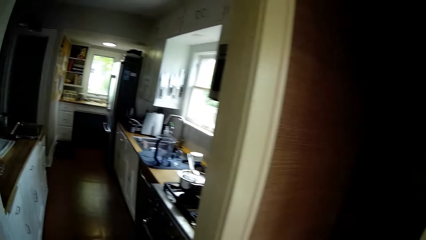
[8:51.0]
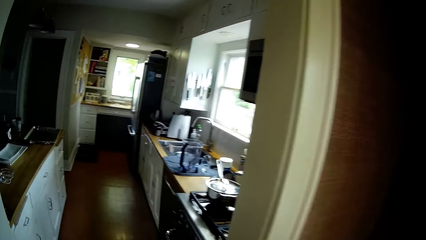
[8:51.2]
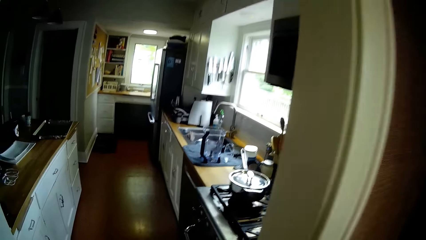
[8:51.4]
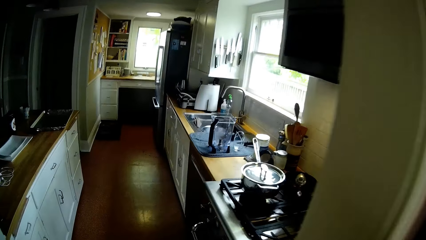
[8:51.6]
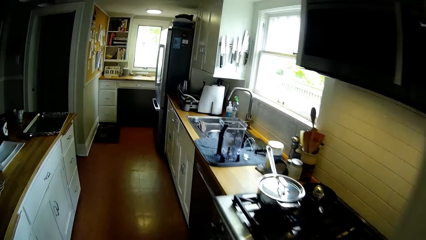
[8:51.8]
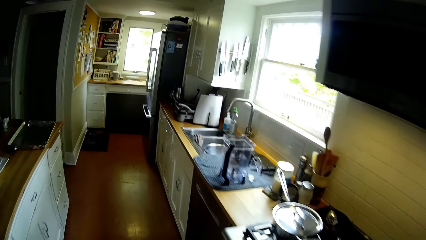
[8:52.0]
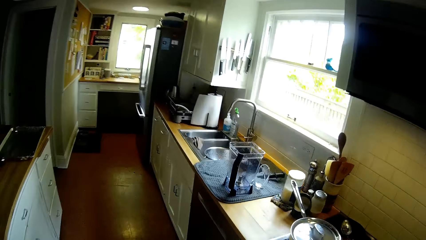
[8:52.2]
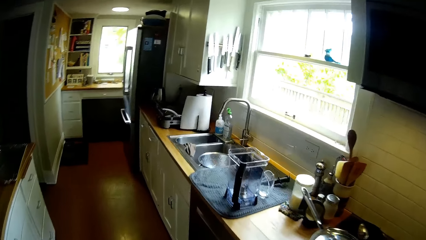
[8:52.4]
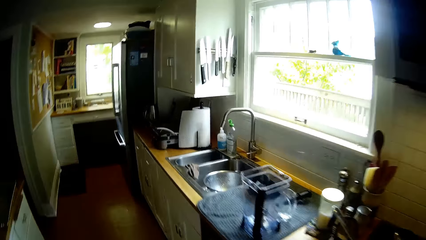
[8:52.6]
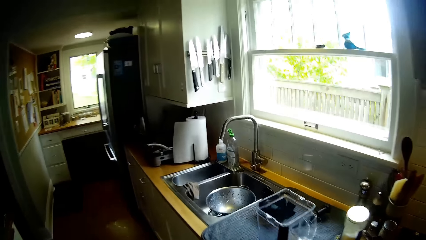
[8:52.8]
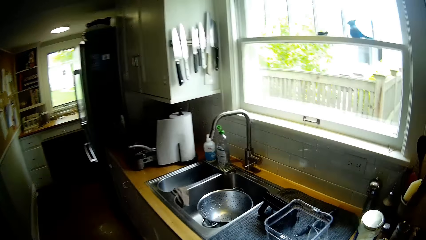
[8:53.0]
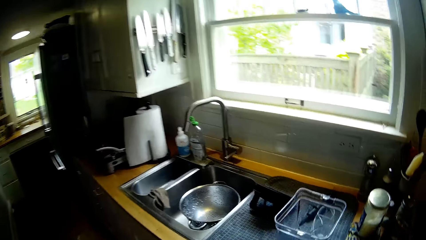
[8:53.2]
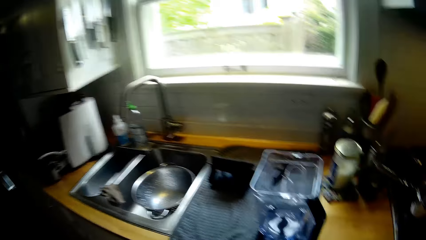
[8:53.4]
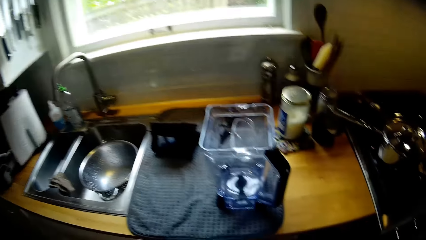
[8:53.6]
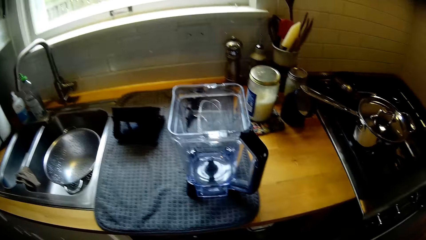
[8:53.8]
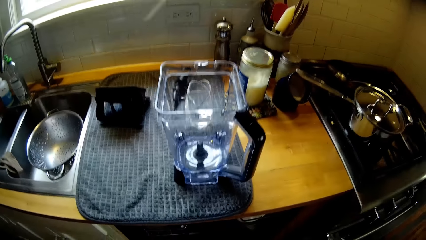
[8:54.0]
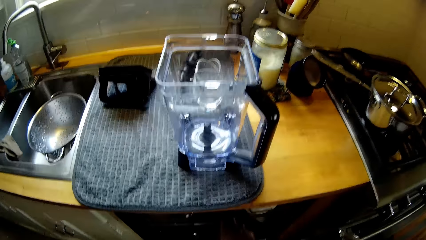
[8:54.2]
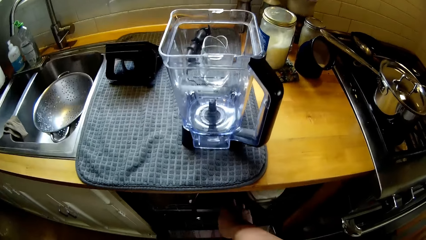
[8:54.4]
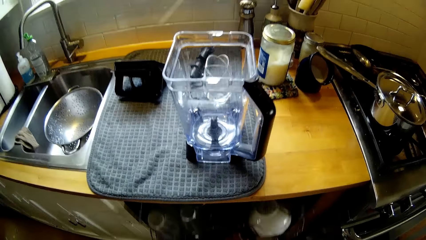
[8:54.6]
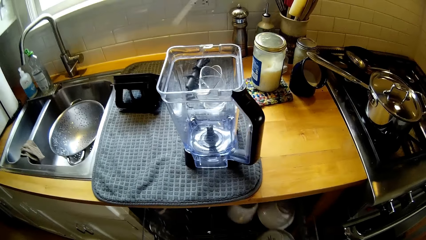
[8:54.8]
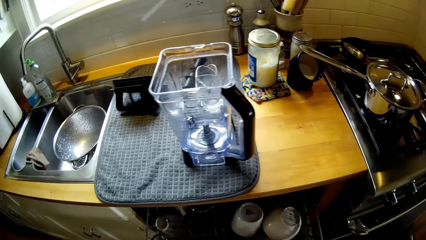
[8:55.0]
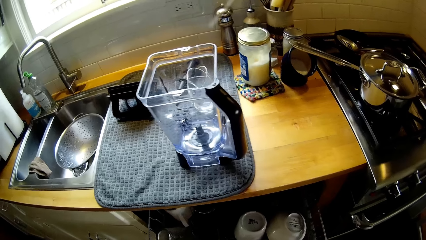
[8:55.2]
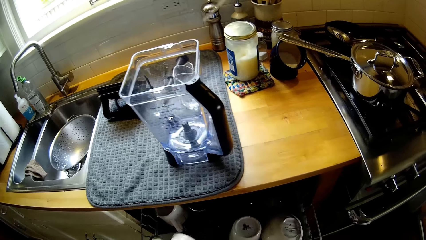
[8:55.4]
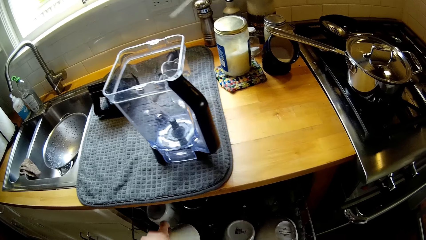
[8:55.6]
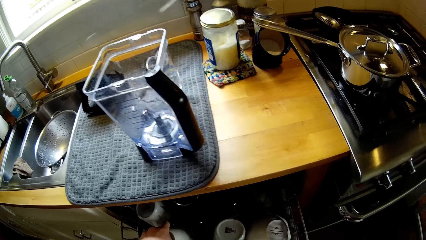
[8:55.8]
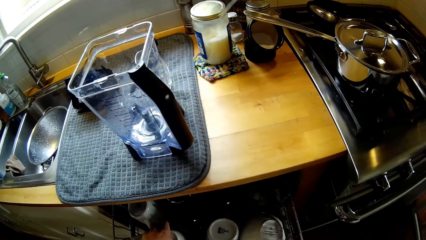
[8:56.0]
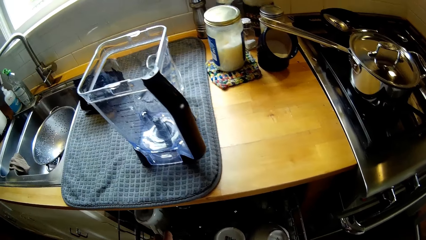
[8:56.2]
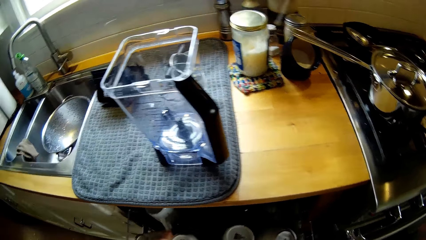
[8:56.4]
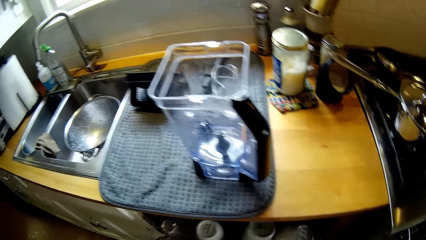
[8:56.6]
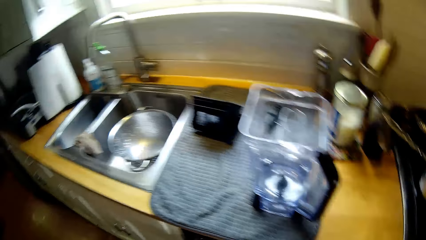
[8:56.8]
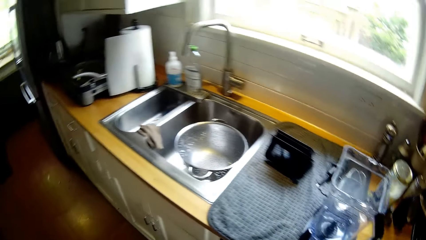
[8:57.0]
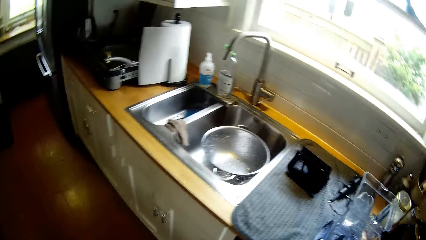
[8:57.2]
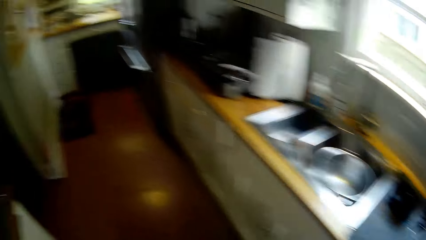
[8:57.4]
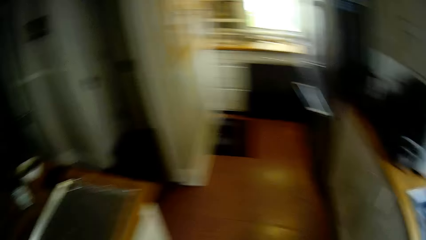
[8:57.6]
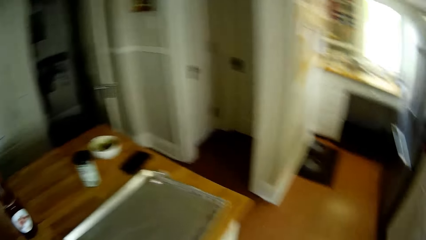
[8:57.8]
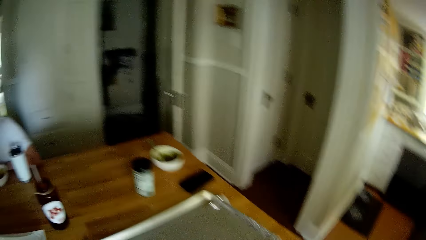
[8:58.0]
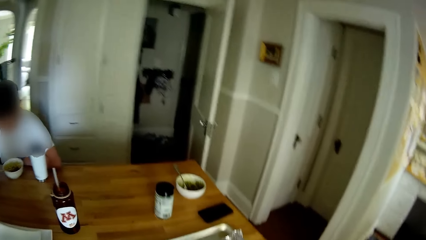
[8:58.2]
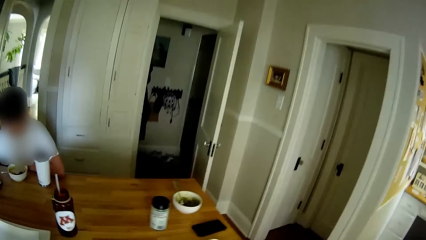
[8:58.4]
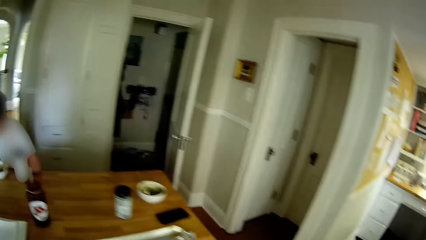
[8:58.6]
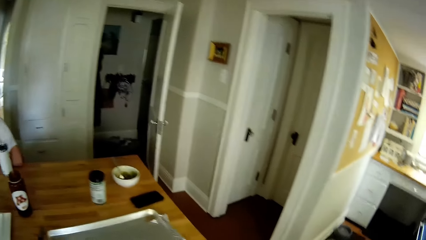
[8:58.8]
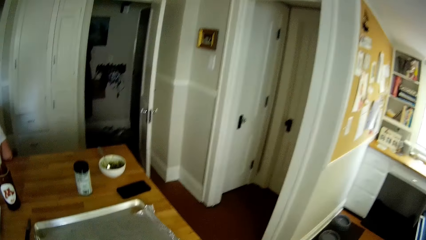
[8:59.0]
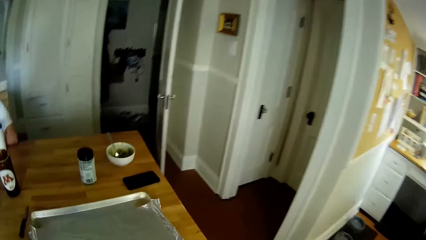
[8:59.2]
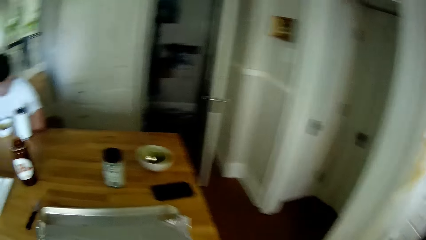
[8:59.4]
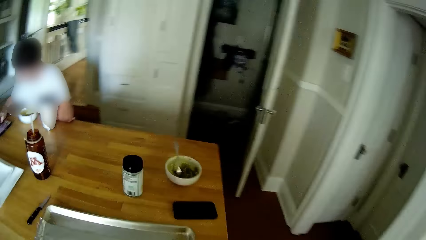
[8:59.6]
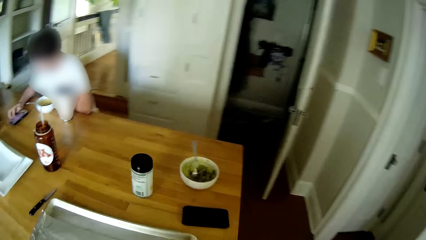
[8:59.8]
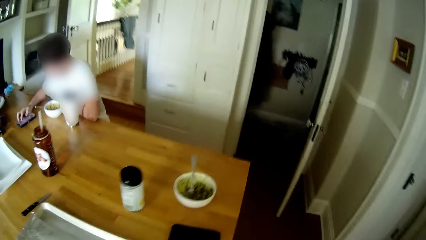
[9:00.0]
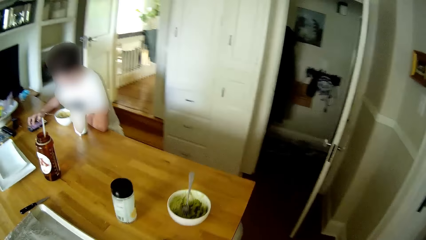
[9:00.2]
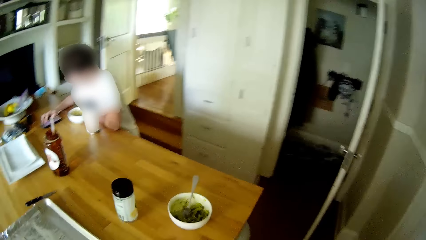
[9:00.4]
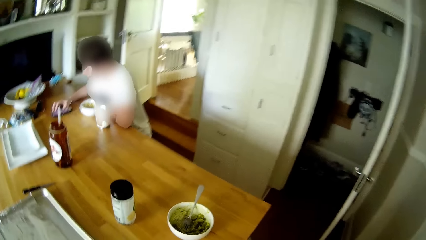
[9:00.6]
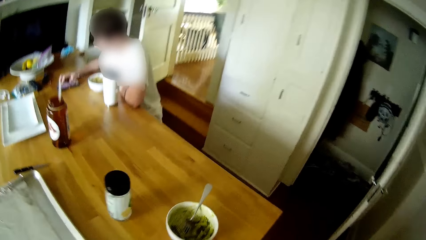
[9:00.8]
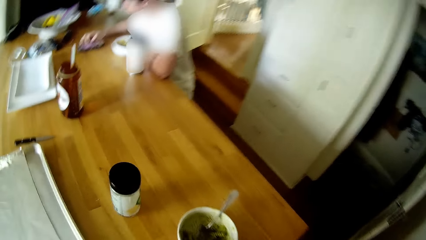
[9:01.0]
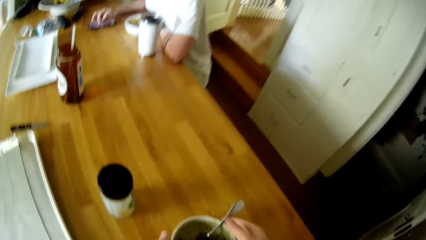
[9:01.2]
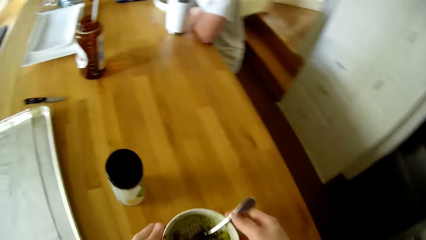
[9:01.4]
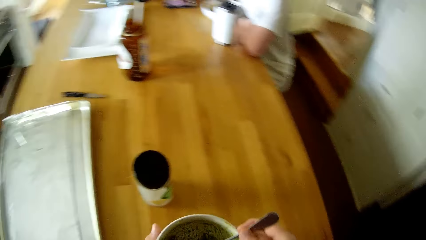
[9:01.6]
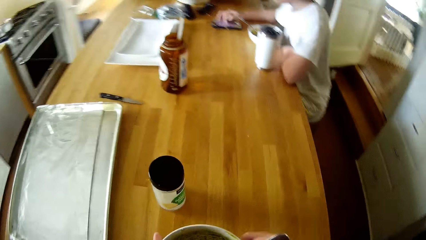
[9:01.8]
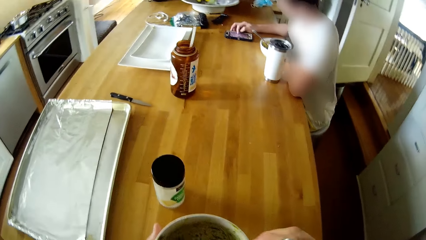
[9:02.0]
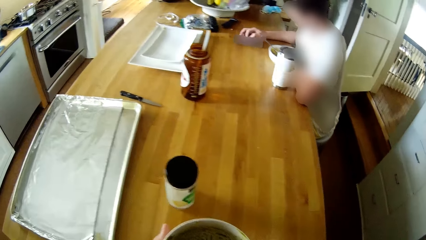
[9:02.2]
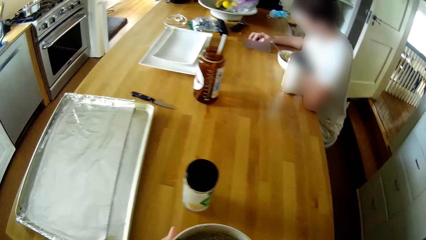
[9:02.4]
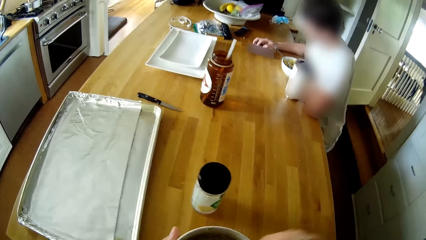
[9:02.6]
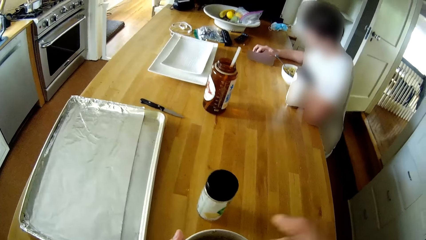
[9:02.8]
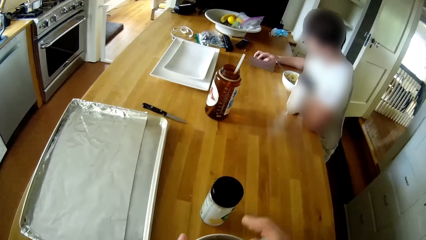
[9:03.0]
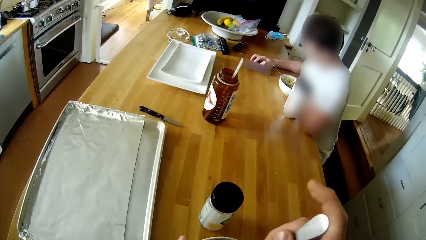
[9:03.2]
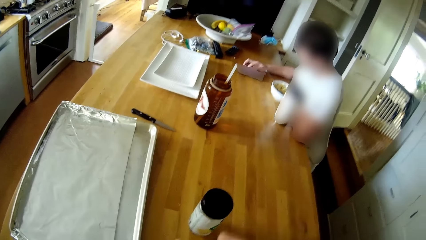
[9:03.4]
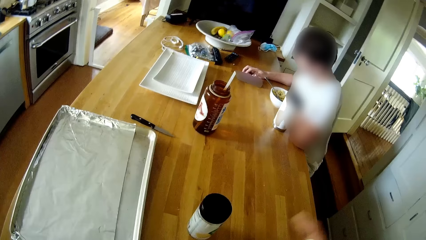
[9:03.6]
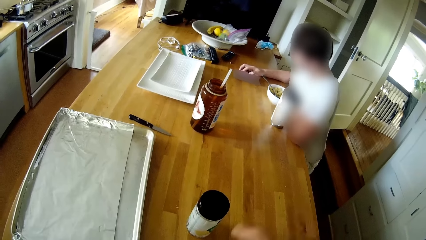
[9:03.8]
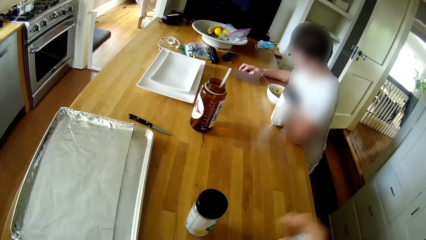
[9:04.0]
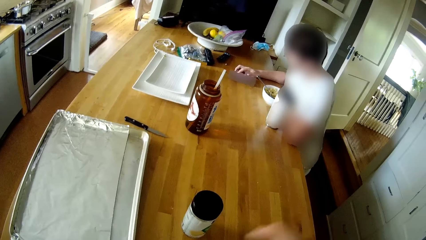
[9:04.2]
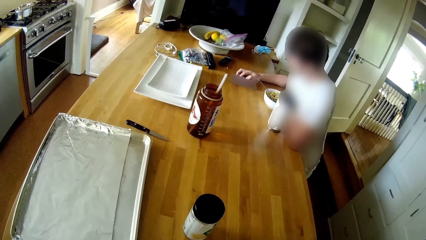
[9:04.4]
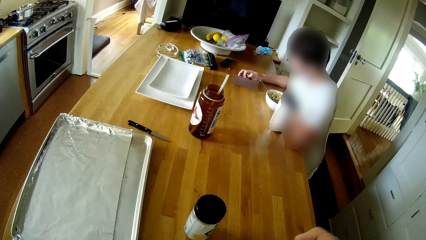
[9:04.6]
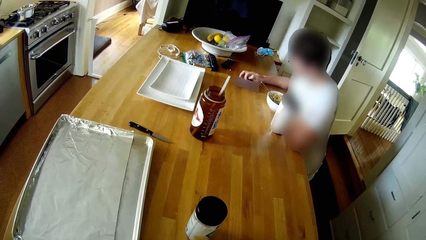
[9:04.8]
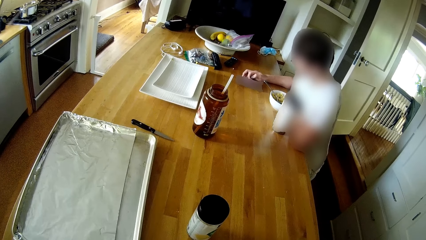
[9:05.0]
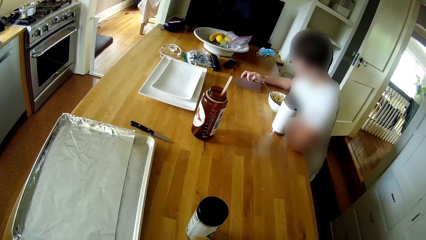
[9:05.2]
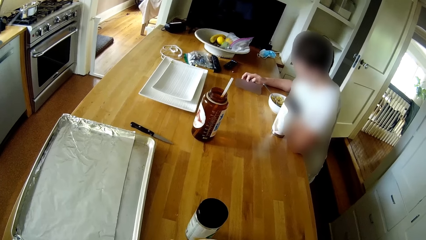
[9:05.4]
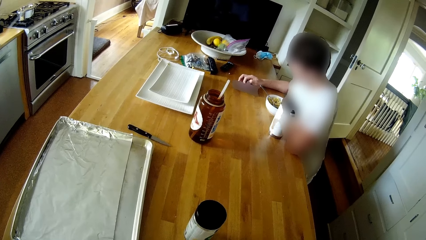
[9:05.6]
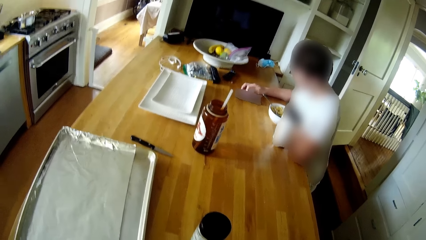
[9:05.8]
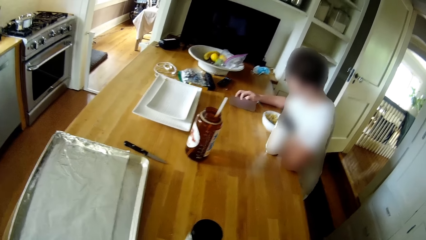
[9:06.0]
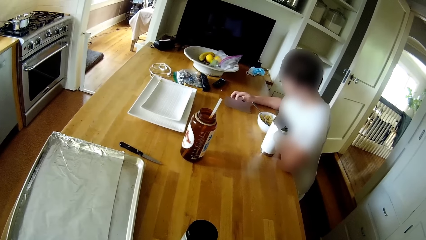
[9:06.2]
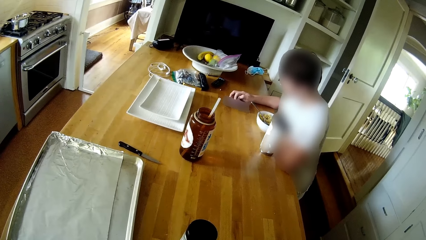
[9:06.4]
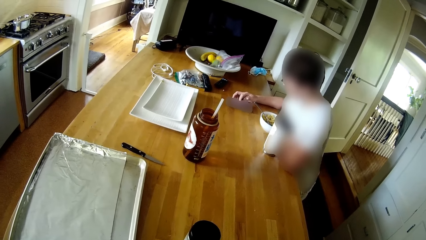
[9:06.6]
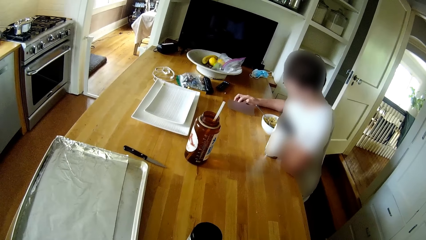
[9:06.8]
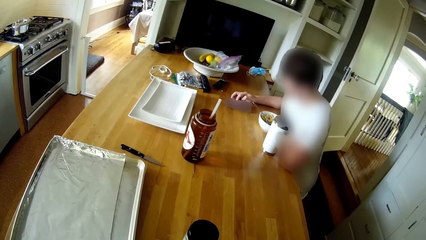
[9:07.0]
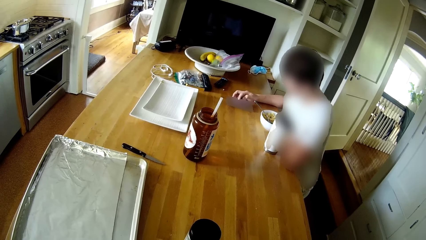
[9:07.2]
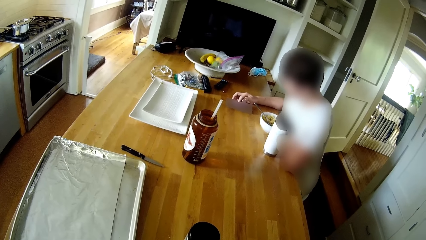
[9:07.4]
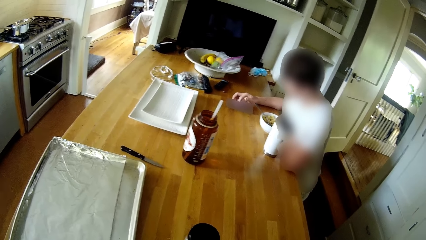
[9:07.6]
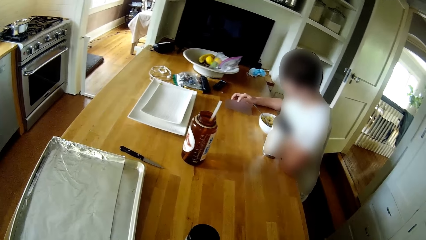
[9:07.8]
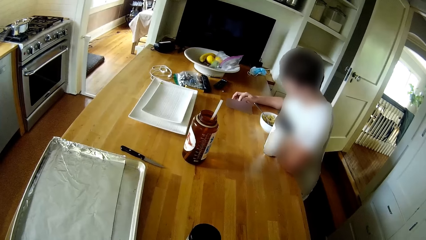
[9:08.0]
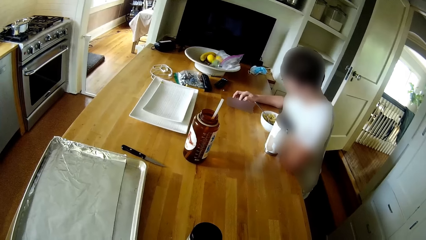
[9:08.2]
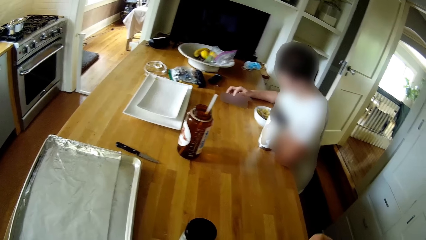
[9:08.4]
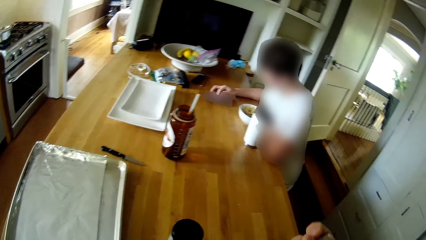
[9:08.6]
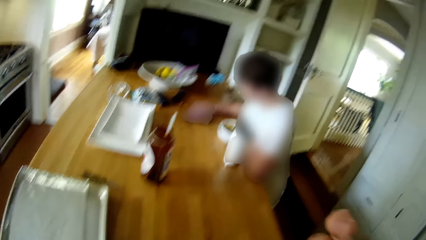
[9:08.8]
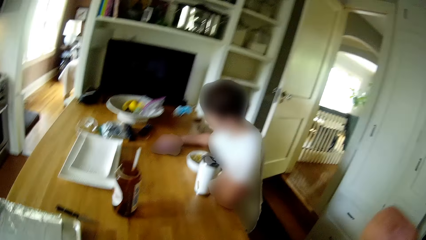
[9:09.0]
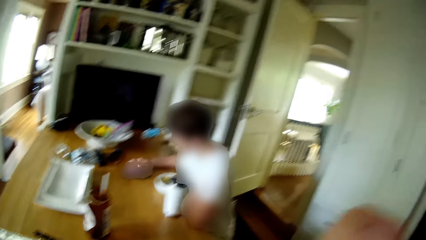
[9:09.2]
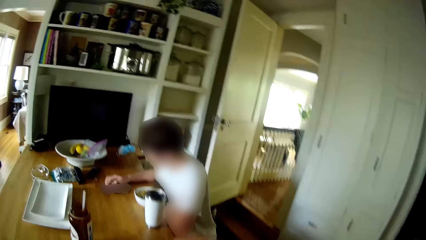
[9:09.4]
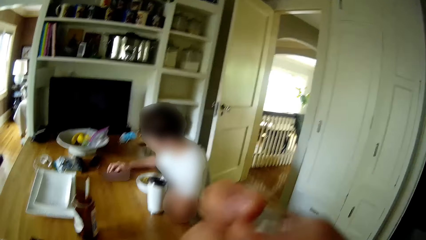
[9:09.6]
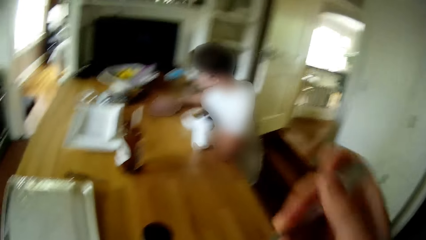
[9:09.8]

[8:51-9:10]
The camera wearer walks into the kitchen. He soliloquizes the song. He opens a drawer with his right hand. He puts a cup in the drawer. The boy sits at the table. The camera wearer walks around. The boy operates the mobile phone with his right hand. The camera wearer picks up the bowl of spaghetti from the table with both hands. He turns the spaghetti in the bowl with a spoon in his right hand.
